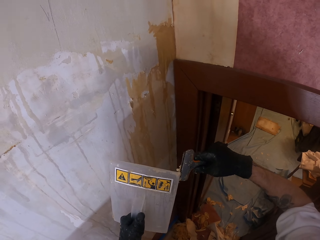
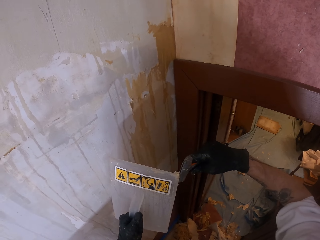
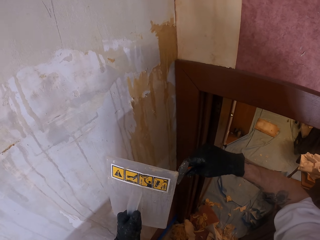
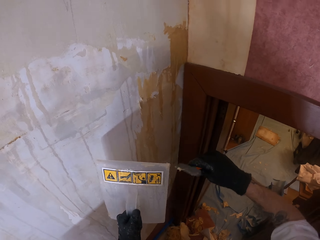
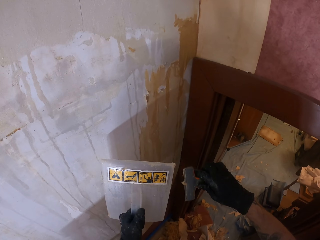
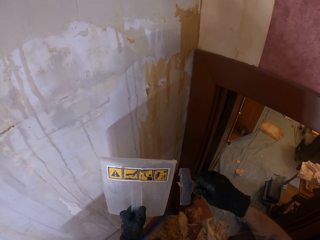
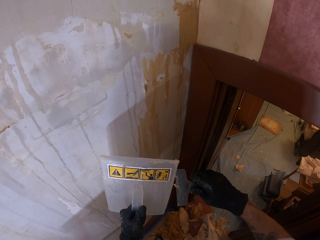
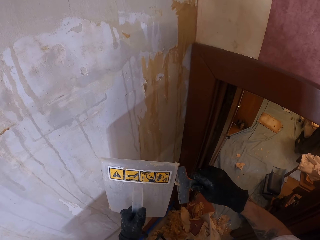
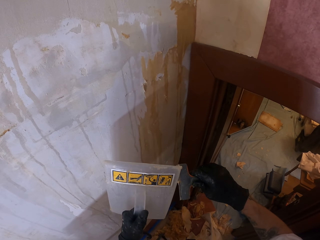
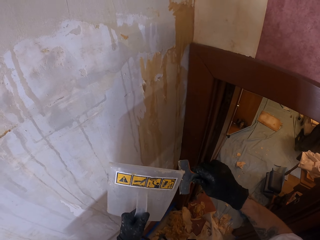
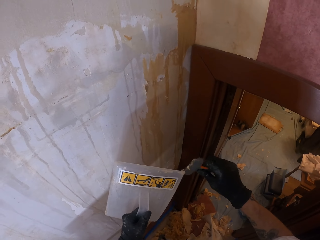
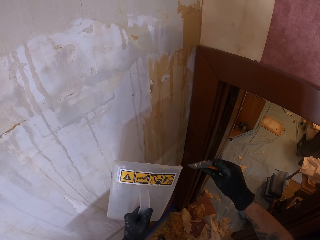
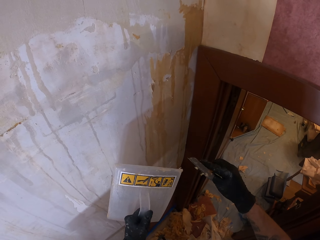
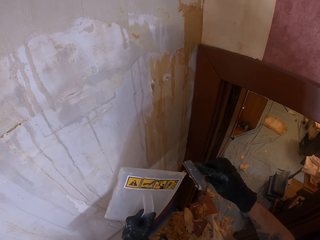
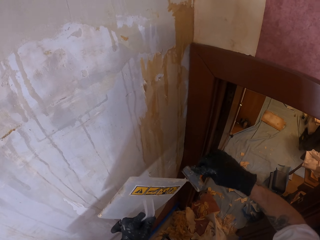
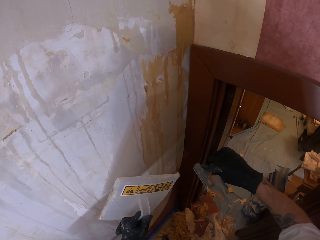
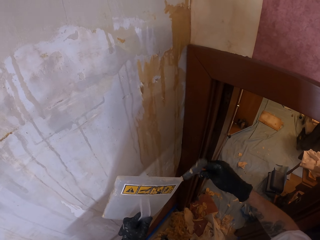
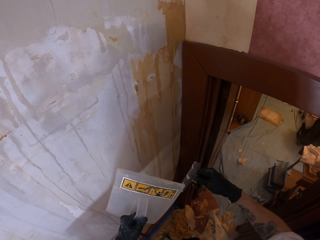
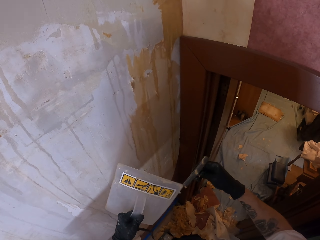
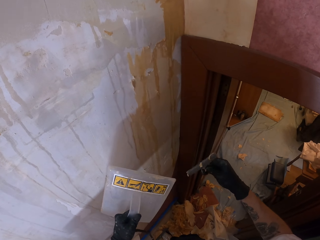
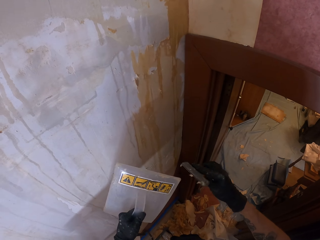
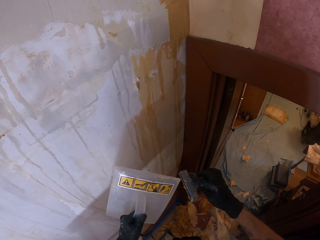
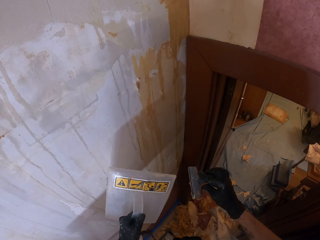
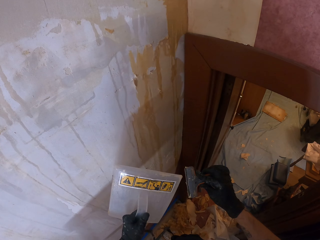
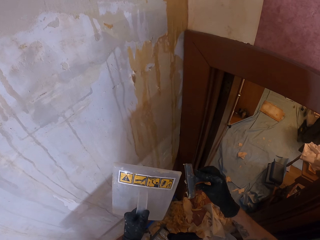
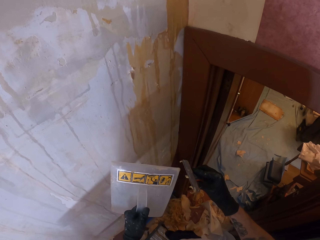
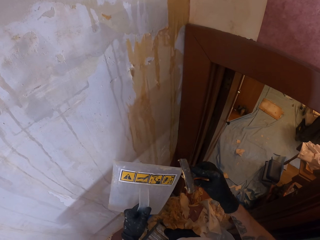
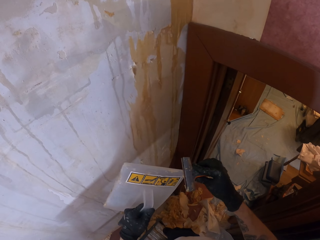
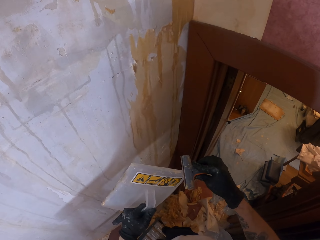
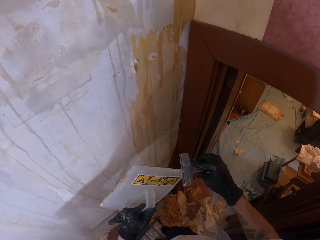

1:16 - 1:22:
The camera wearer removes stuck paint on the scraper with a steamer.

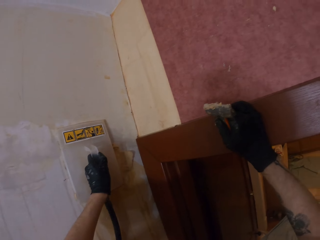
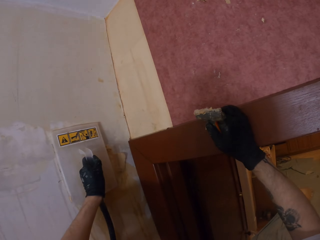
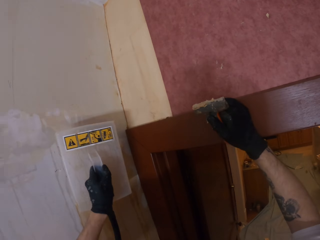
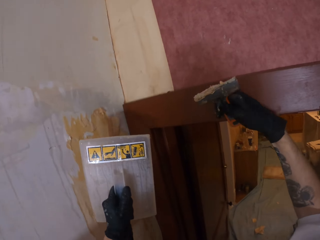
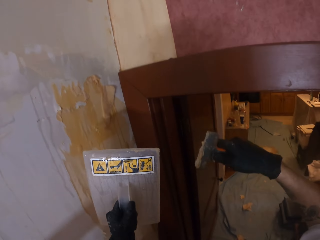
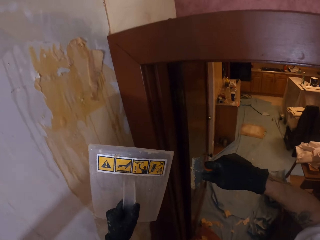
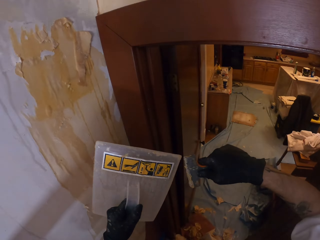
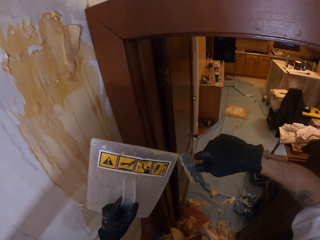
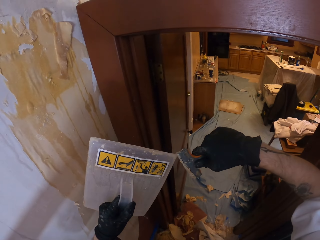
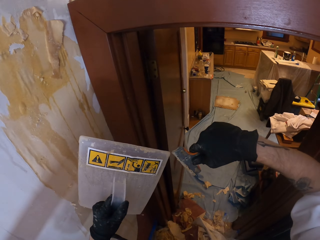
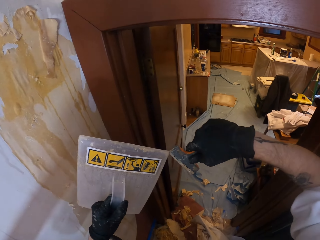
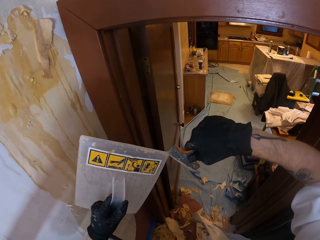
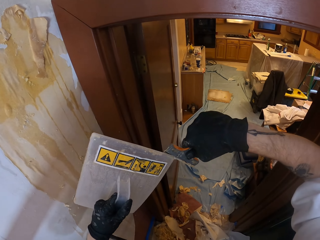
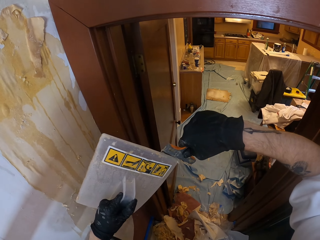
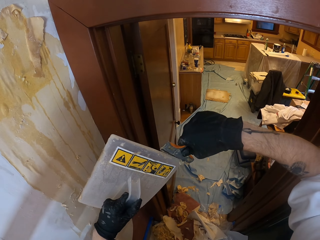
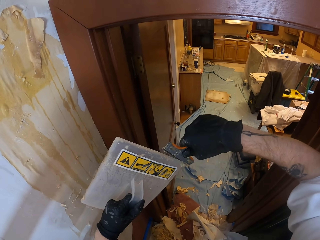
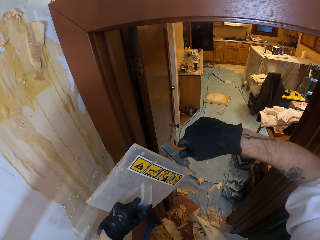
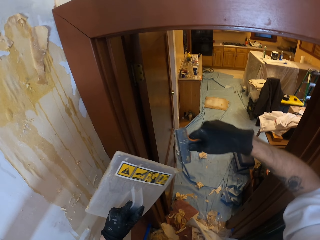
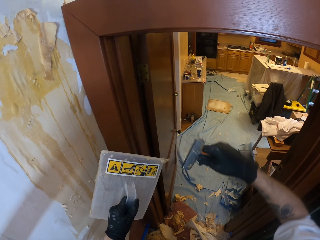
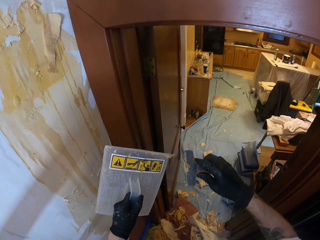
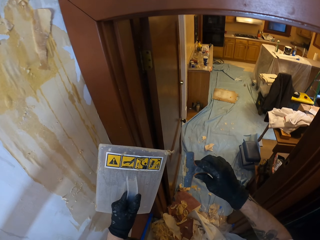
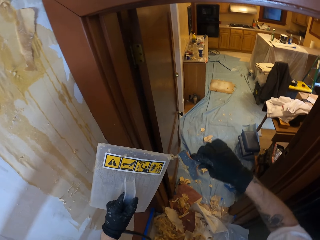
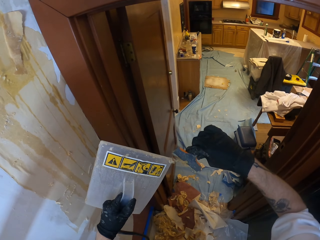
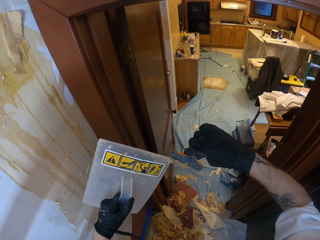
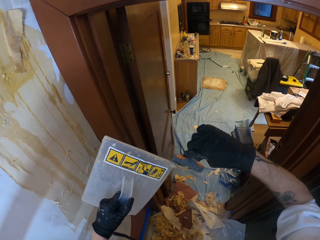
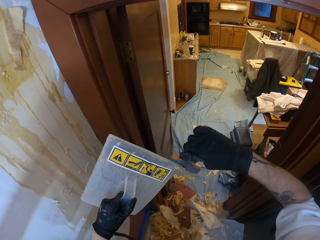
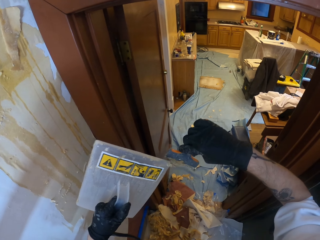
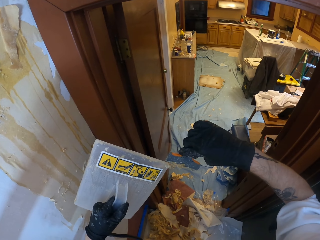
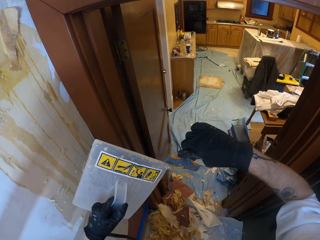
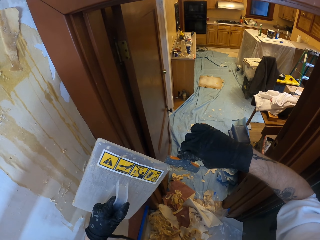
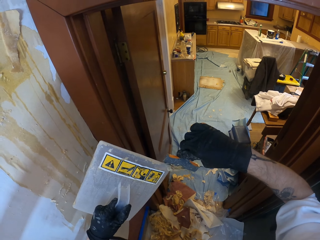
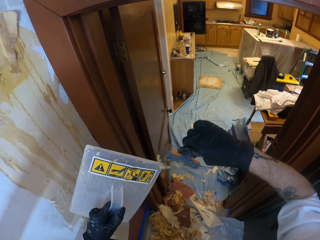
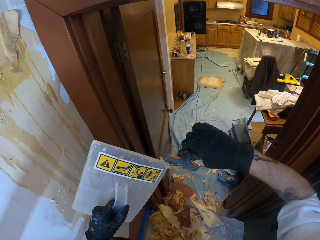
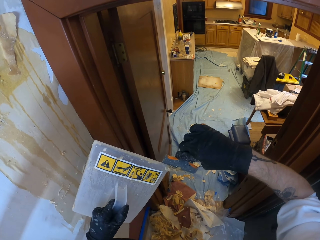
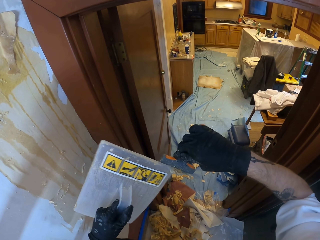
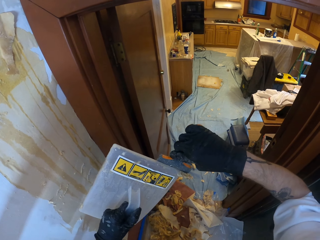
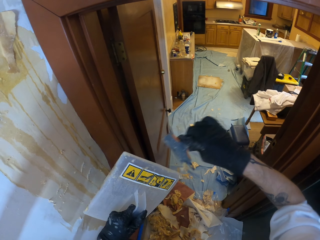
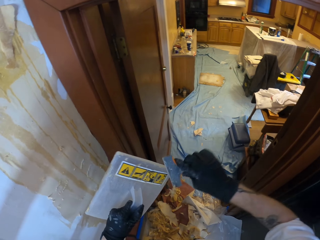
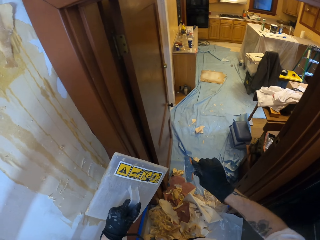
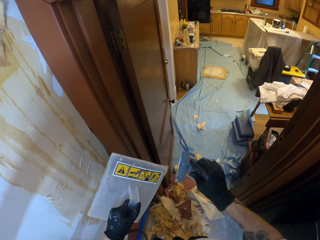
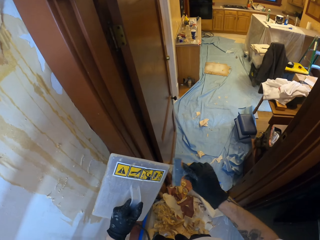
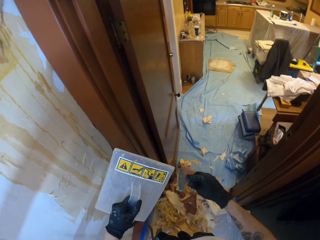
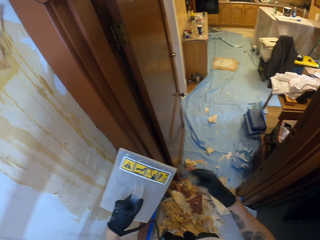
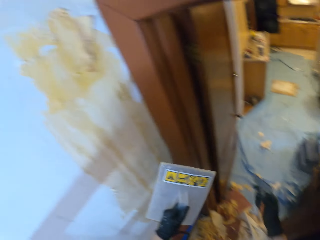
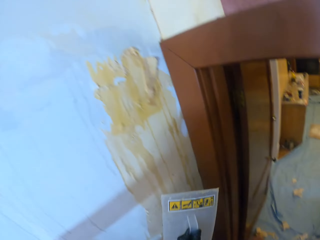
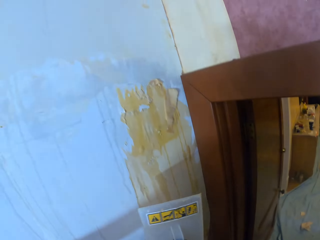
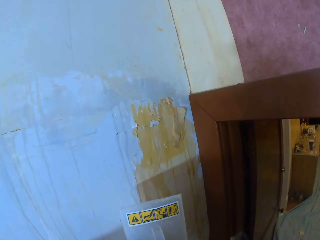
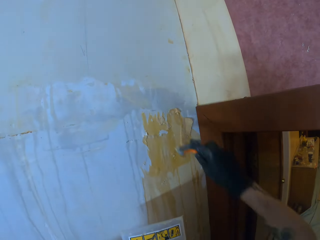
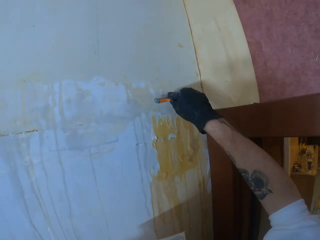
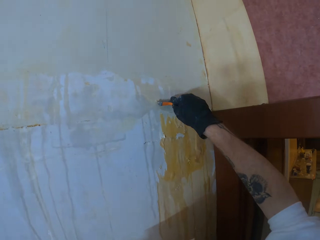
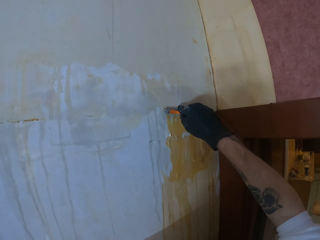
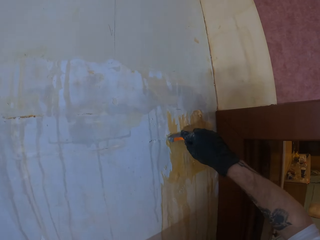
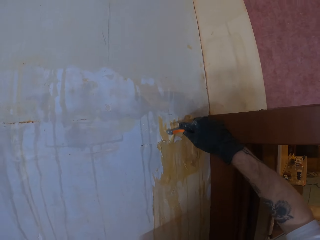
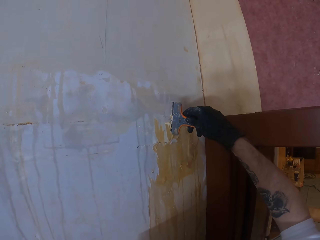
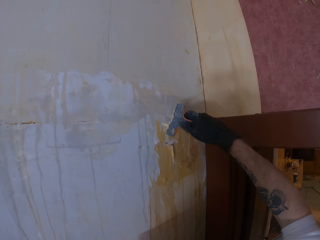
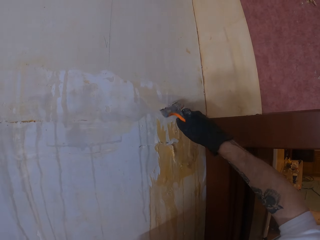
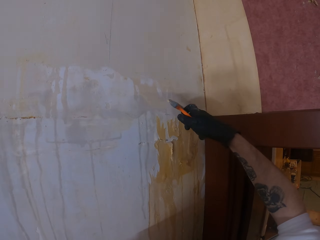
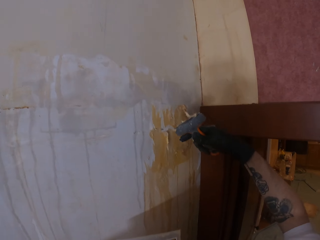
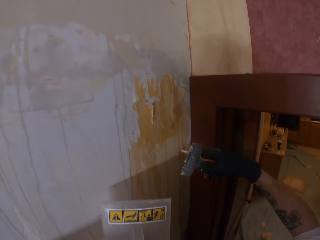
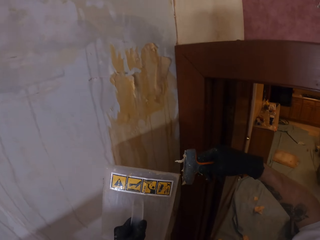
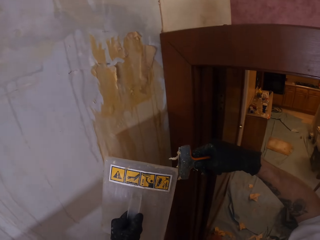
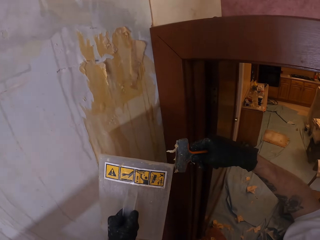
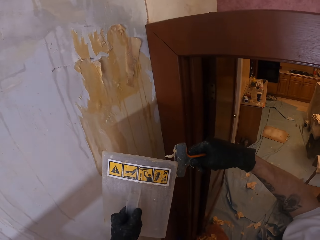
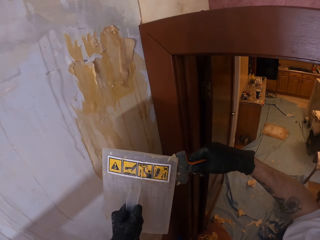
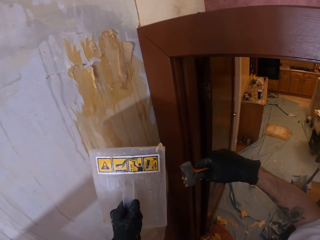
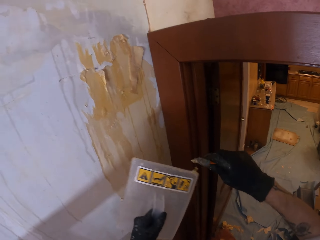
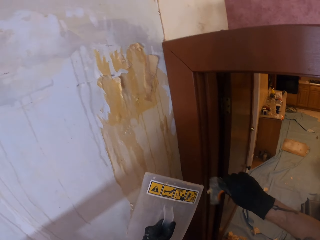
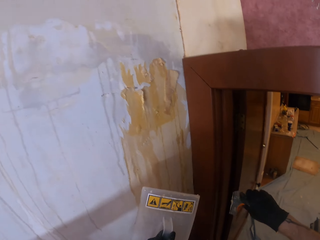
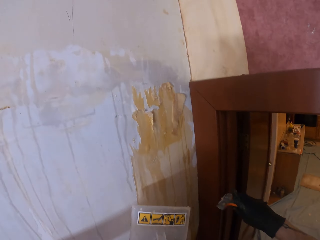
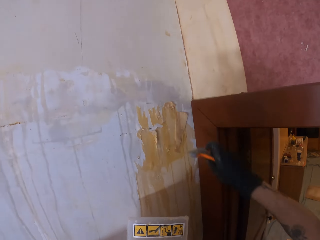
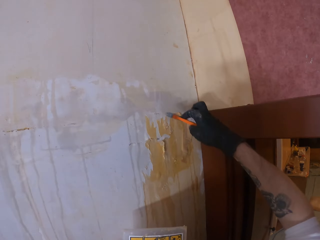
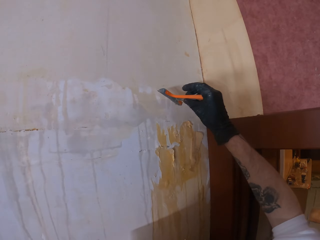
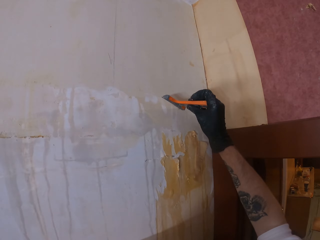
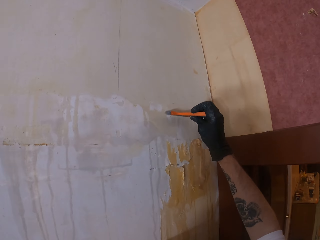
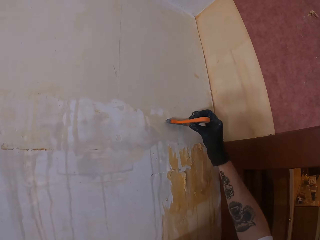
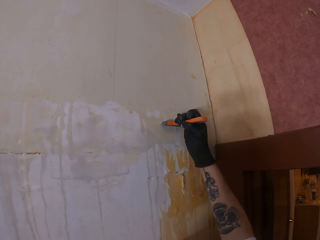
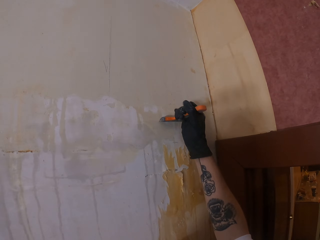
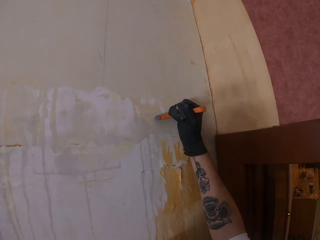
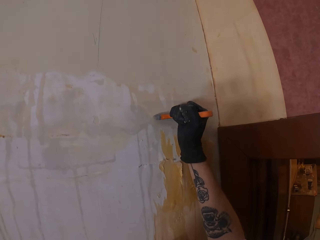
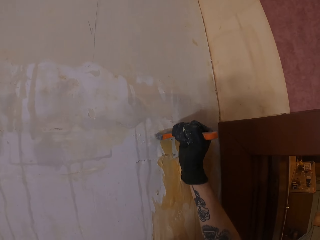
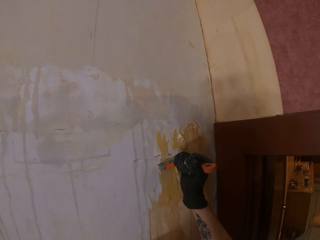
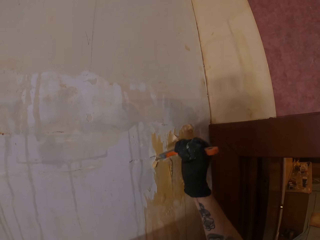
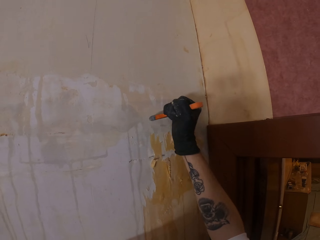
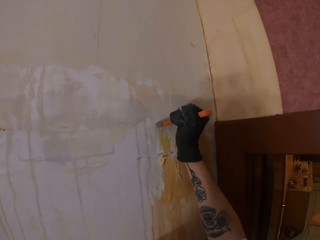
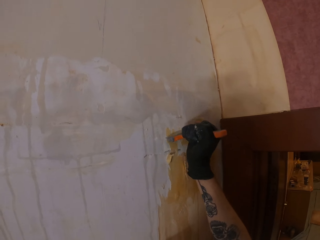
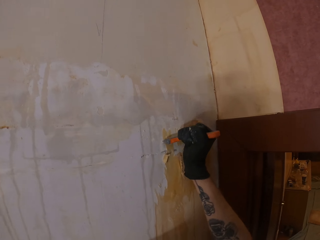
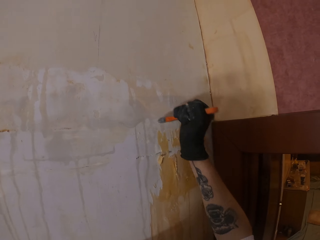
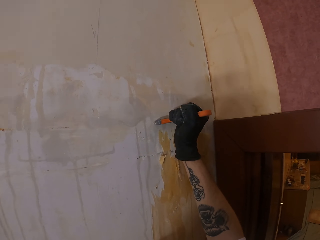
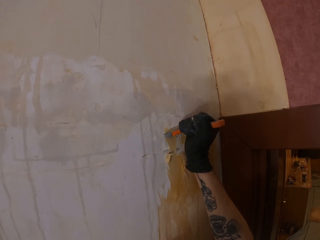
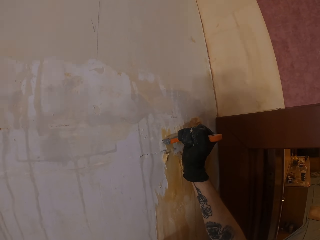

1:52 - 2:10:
The camera wearer removes papers from the scraper with a wall heater. They scrape the wallpaper with the scraper. They remove papers from the scraper with the wall heater. They scrape the wallpaper with the scraper.
